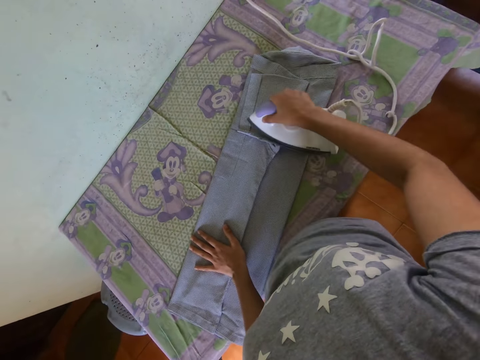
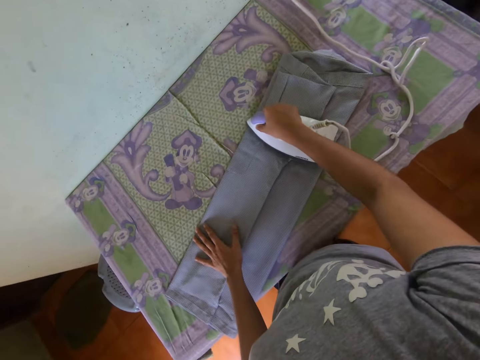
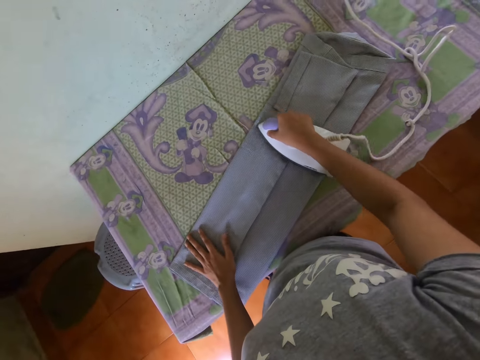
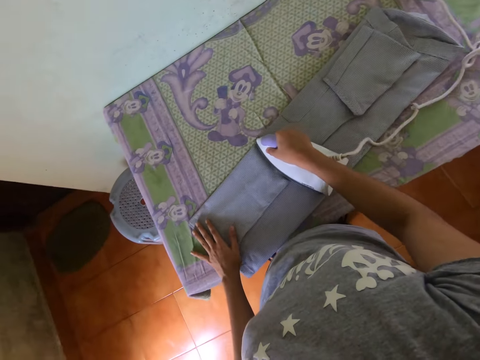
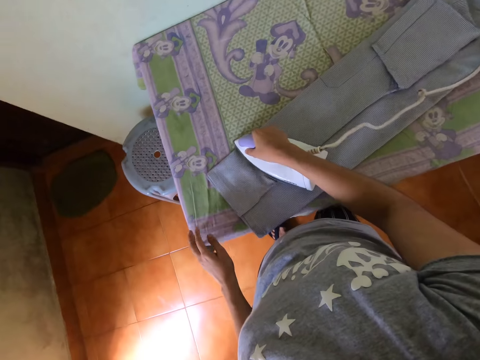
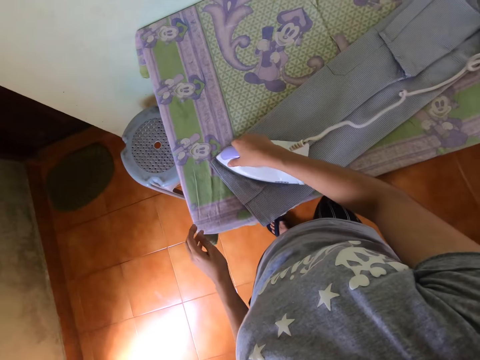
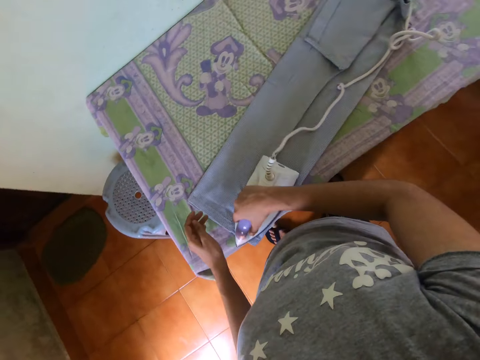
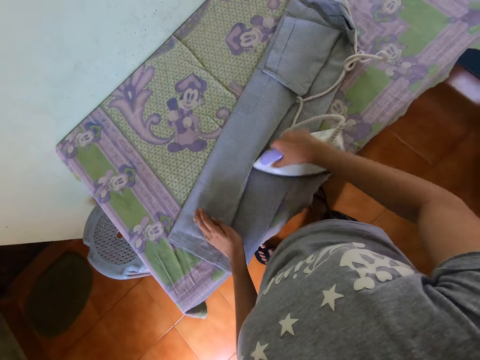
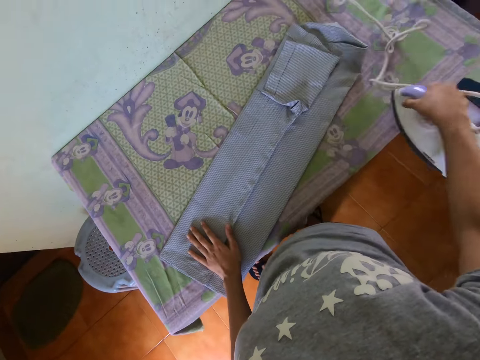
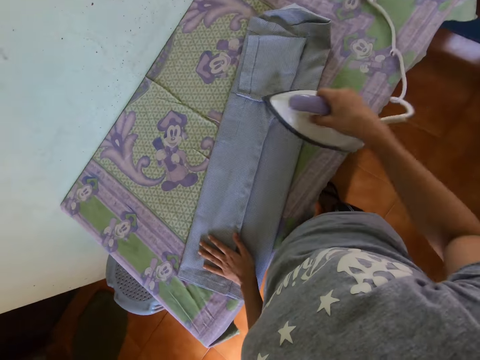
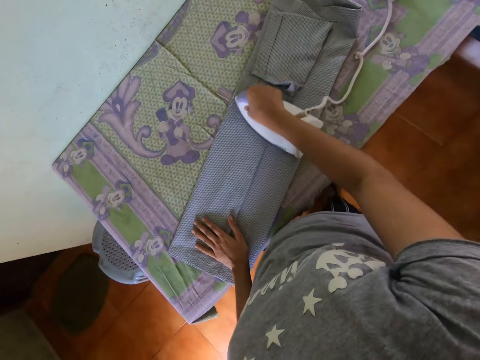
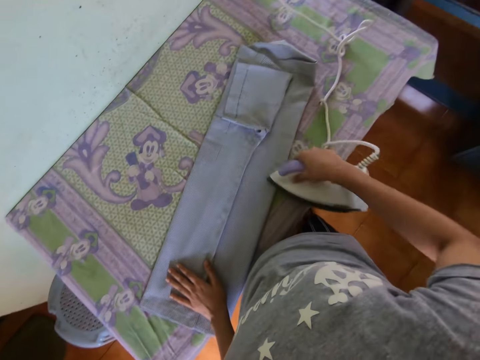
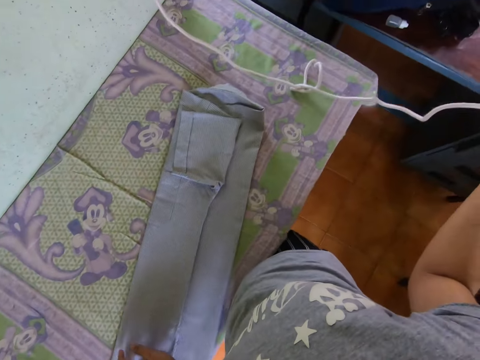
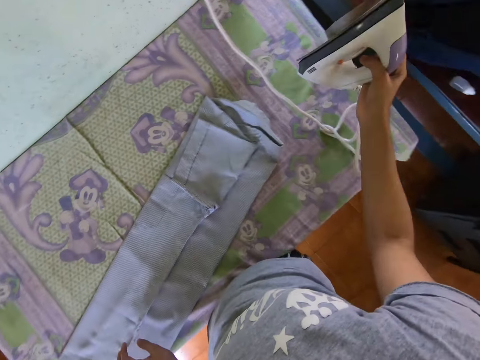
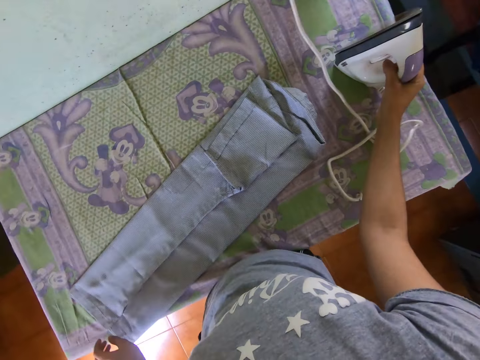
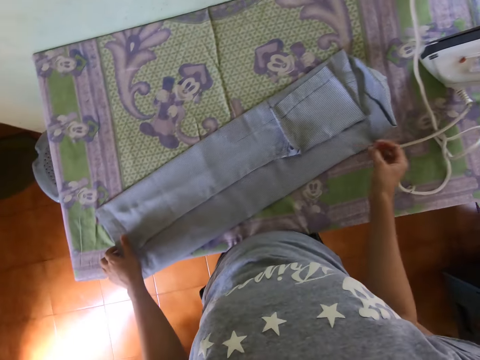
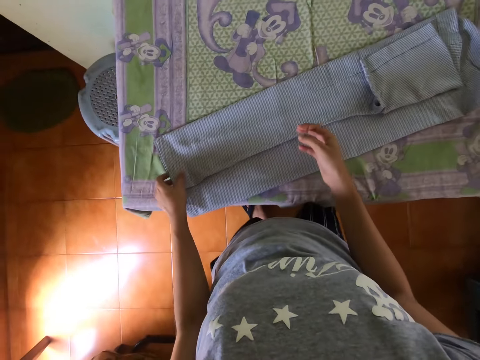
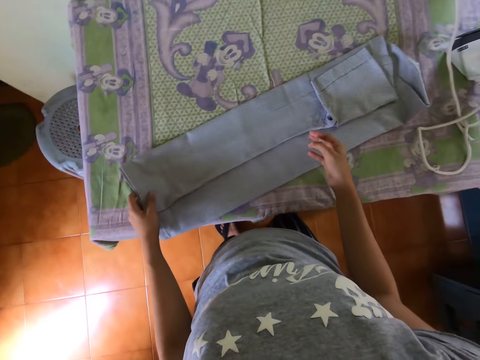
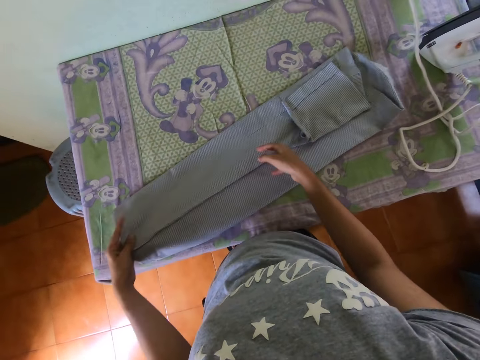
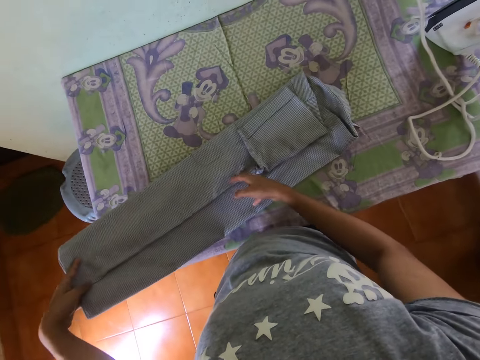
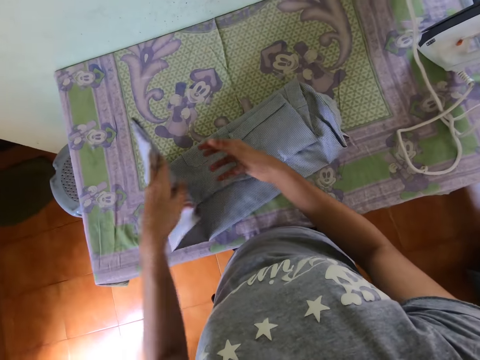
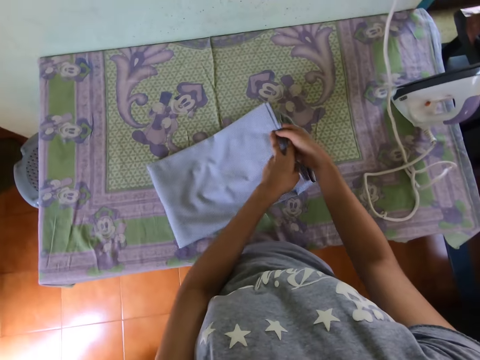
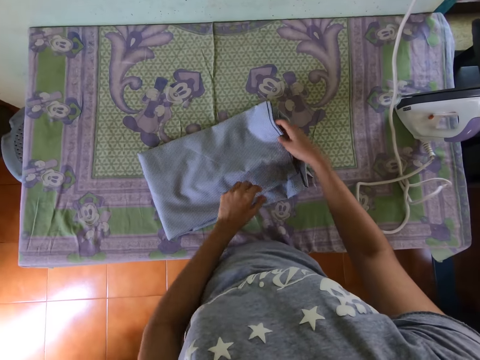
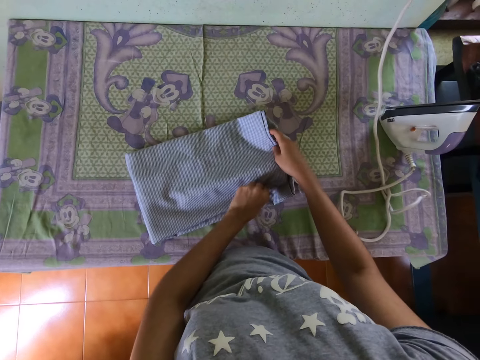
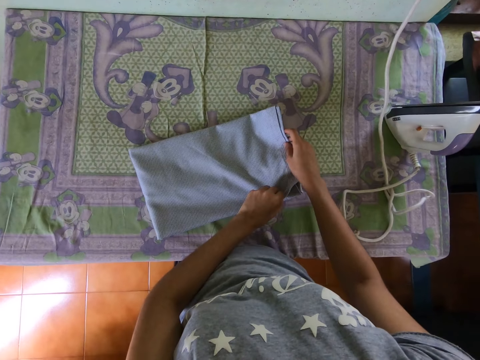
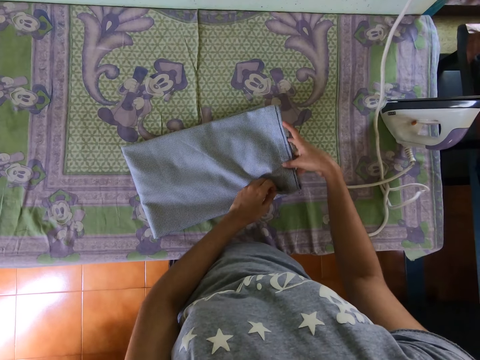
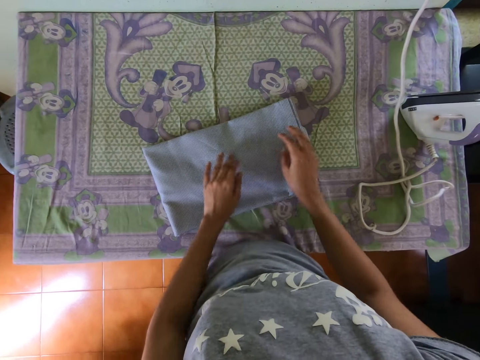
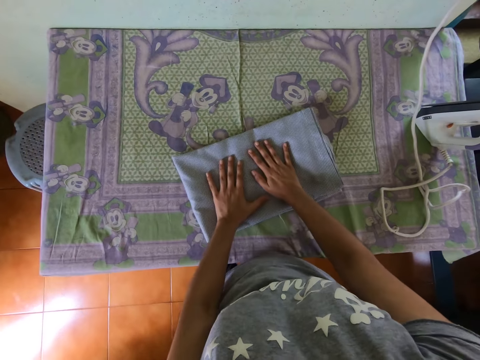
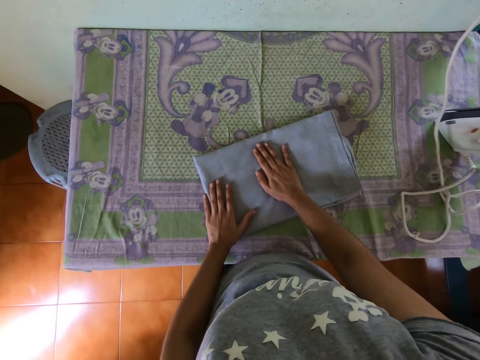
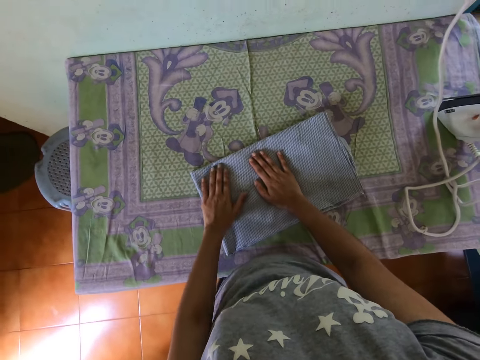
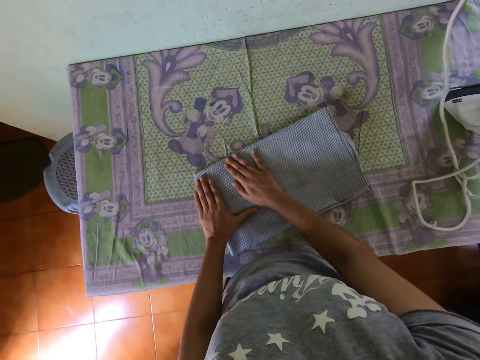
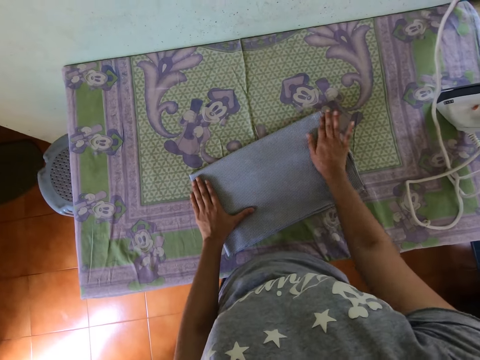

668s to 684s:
The camera wearer puts an iron box on the ironing board. They drag a t-shirt on the ironing board, fold the t-shirt, straighten the t-shirt, and hold the shirt.

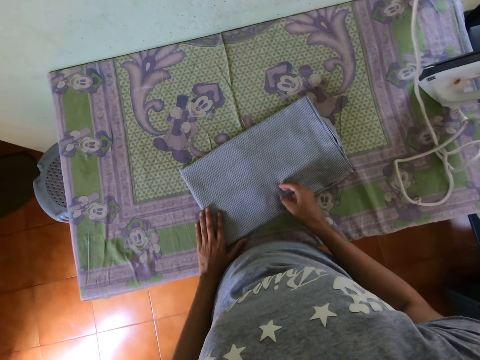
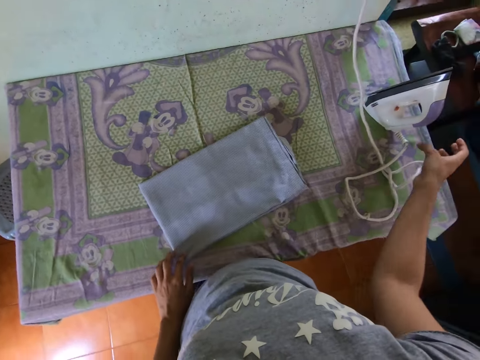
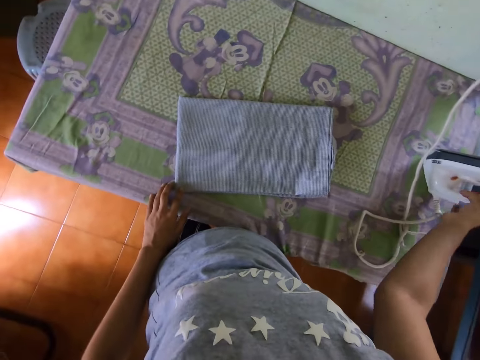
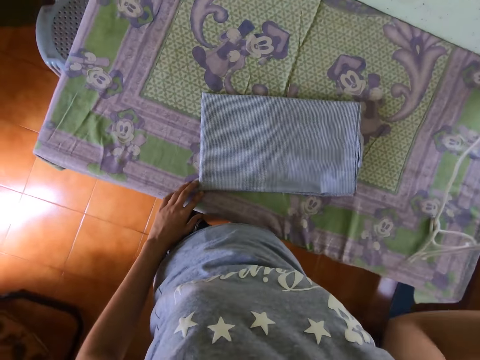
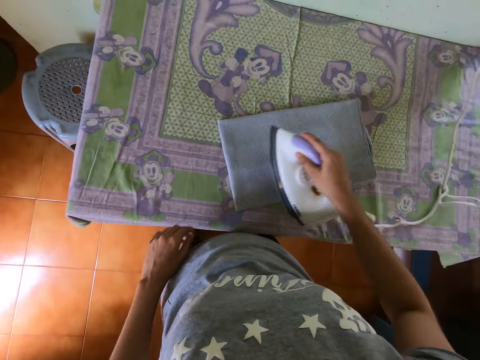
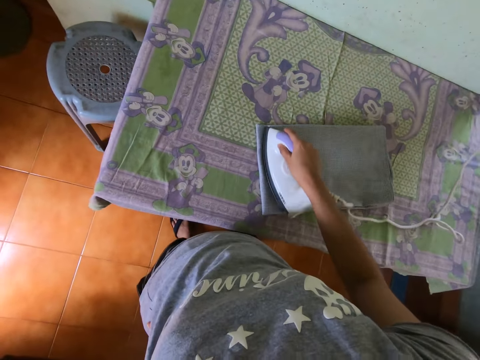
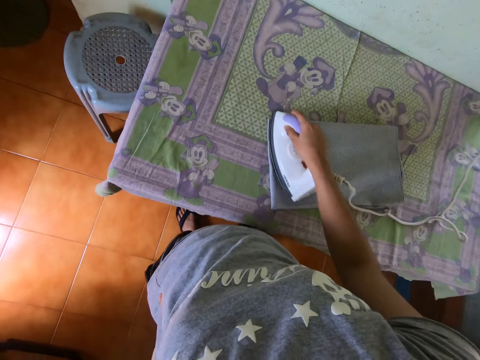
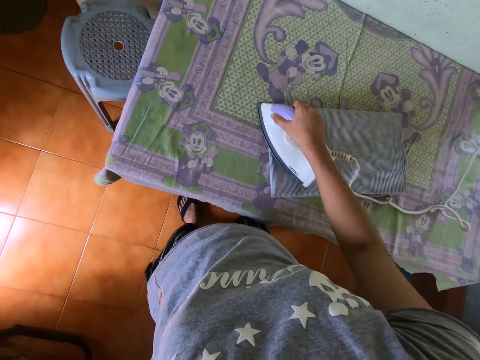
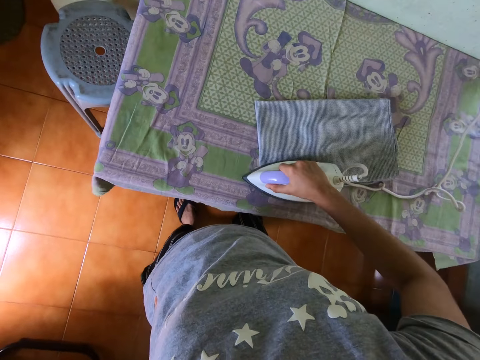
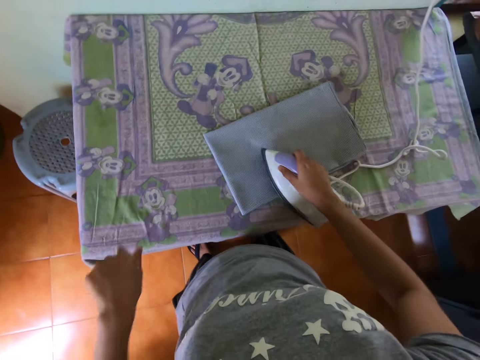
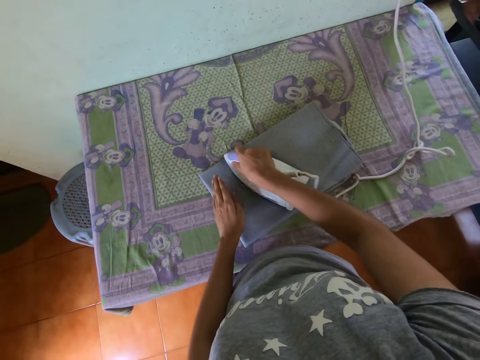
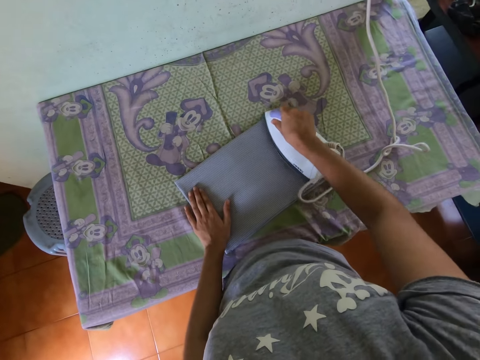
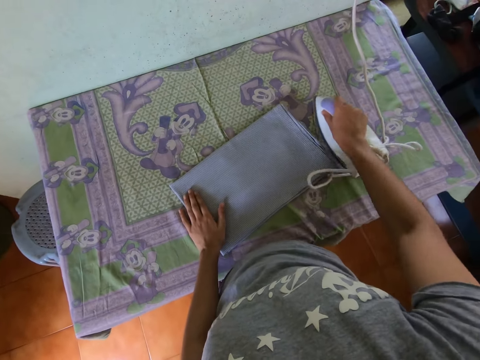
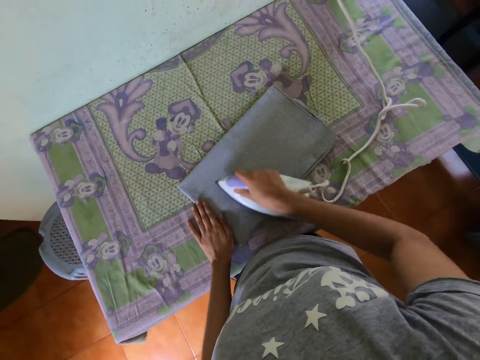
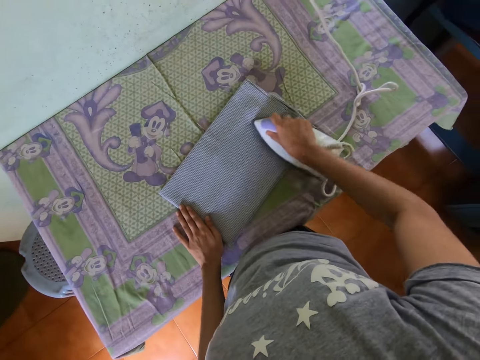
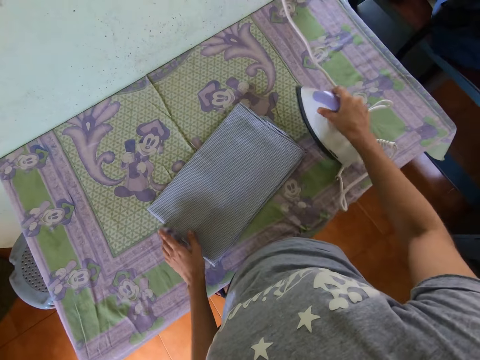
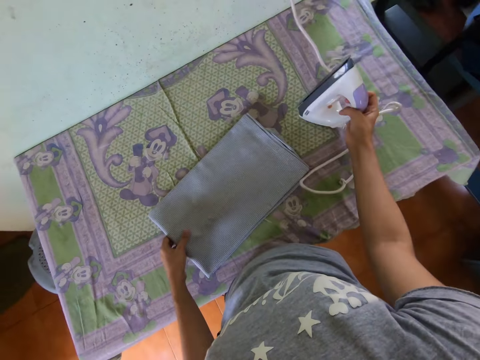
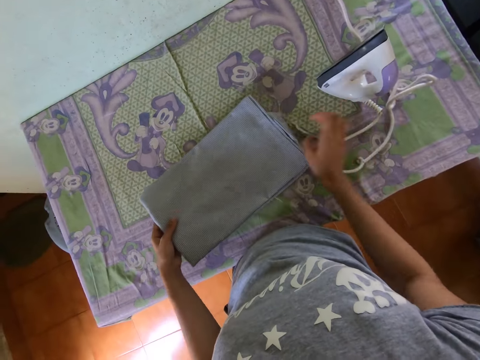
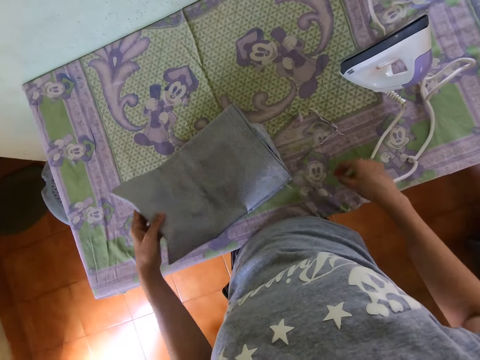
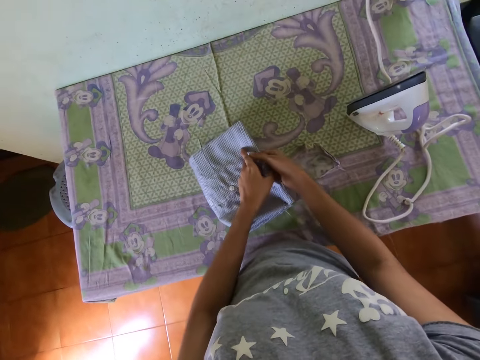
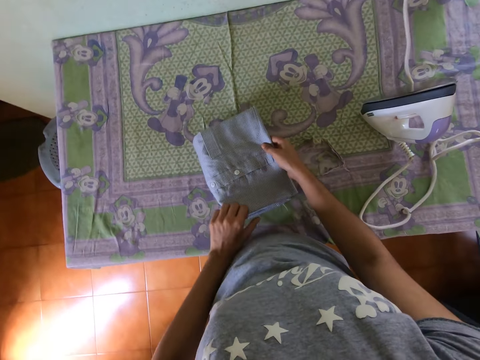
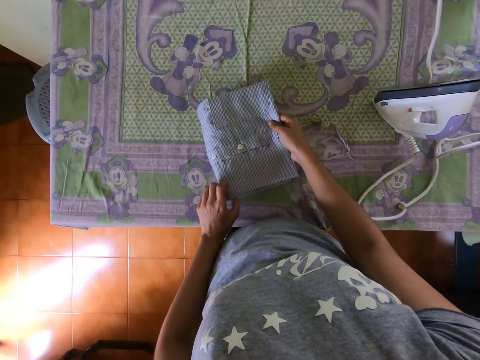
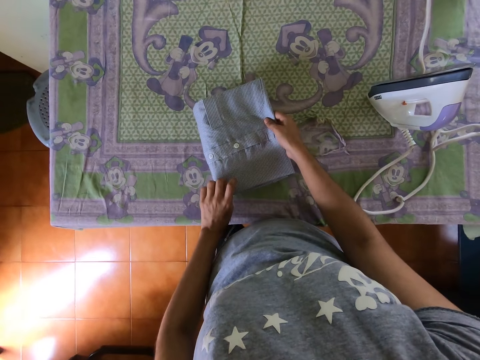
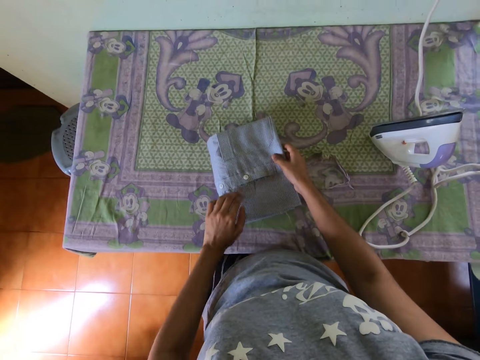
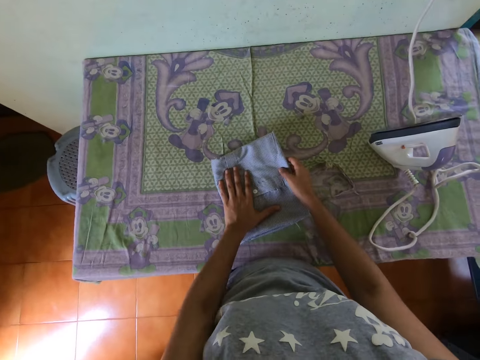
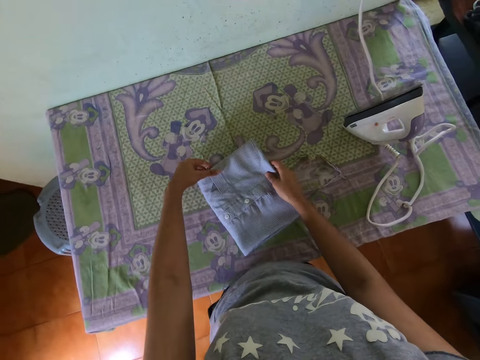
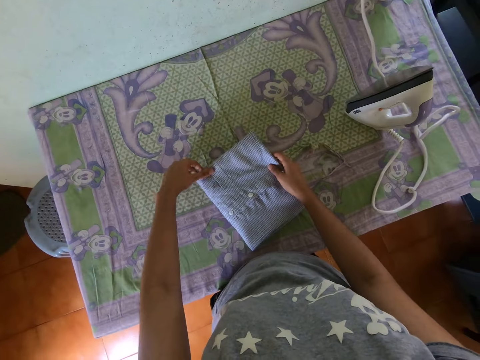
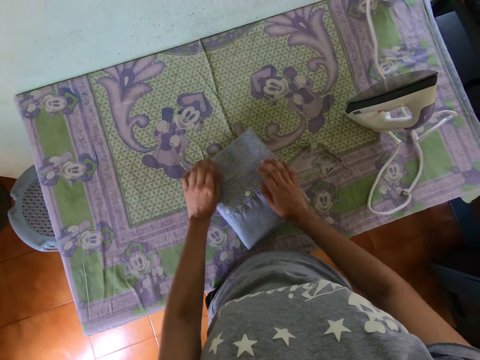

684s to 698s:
The camera wearer picks an iron box on the ironing board. They iron a t-shirt with the iron box. They put the iron box on the ironing board. They move a cord on the ironing board. They drag the t-shirt on the ironing board, fold the t-shirt, and straighten the t-shirt.
